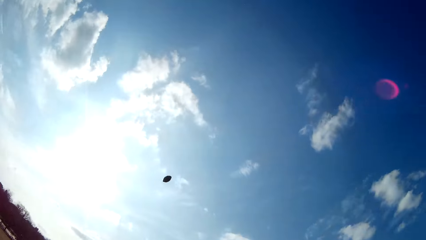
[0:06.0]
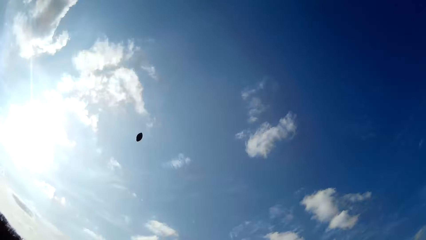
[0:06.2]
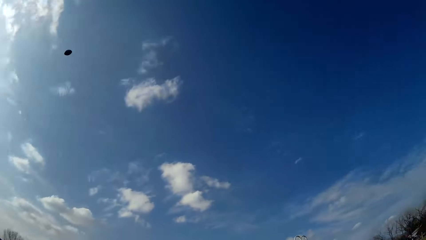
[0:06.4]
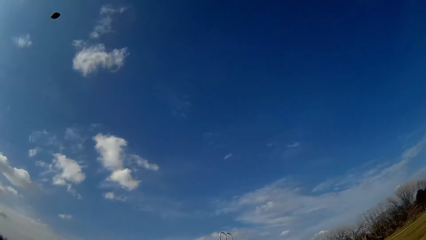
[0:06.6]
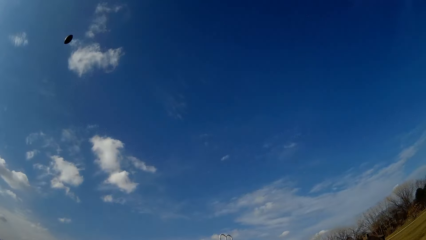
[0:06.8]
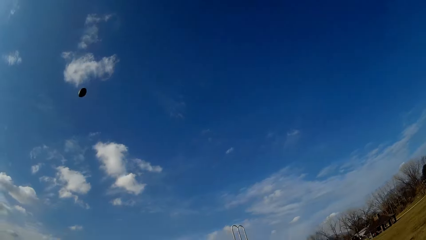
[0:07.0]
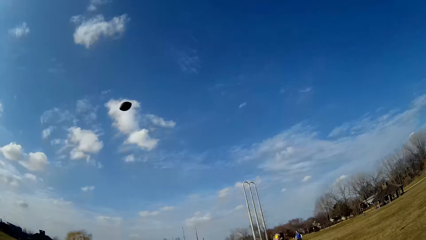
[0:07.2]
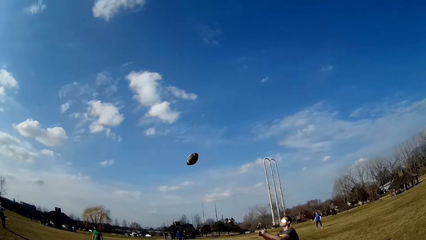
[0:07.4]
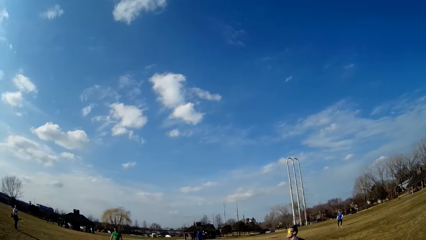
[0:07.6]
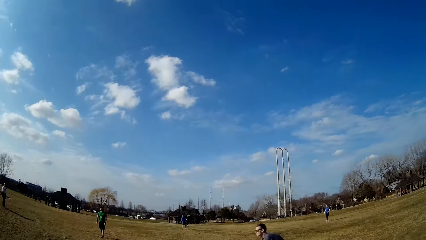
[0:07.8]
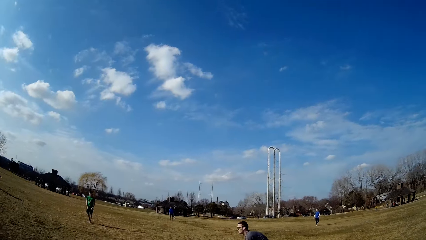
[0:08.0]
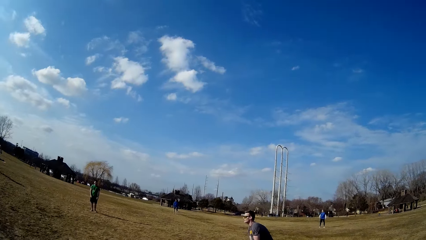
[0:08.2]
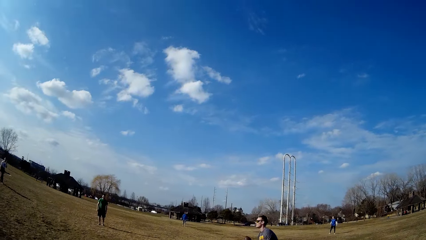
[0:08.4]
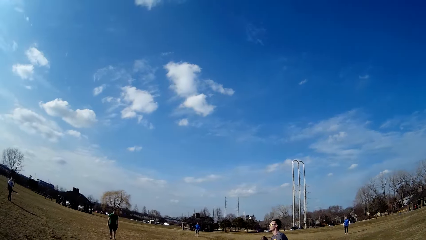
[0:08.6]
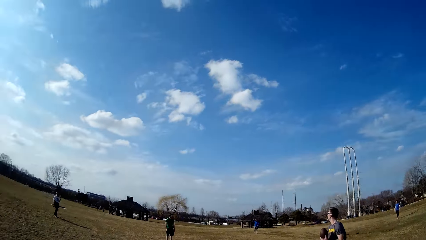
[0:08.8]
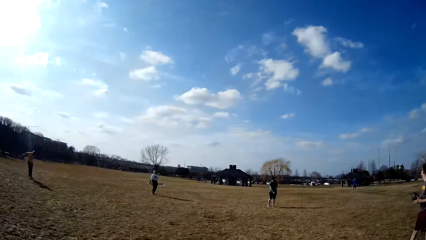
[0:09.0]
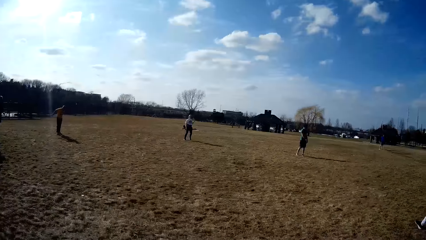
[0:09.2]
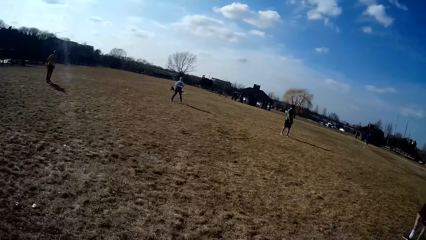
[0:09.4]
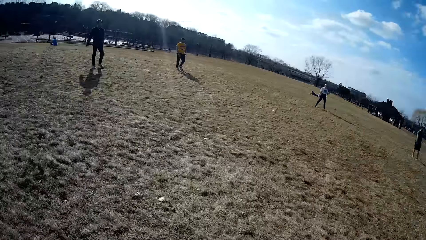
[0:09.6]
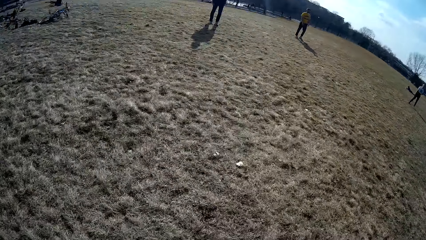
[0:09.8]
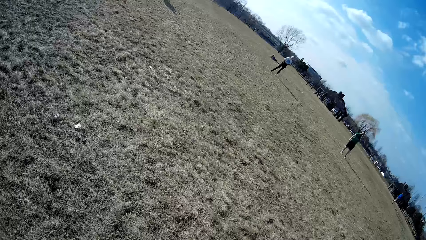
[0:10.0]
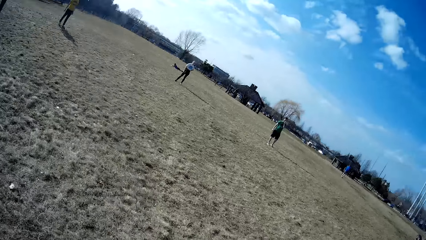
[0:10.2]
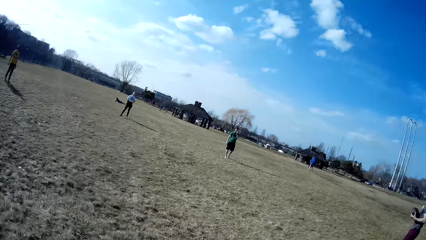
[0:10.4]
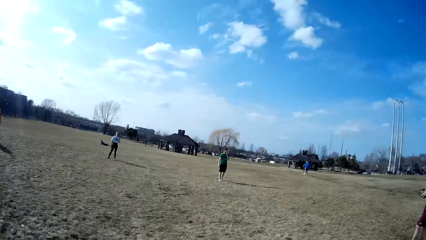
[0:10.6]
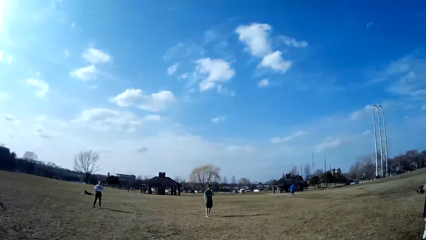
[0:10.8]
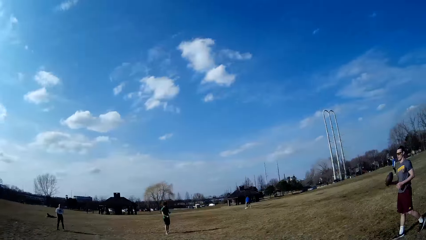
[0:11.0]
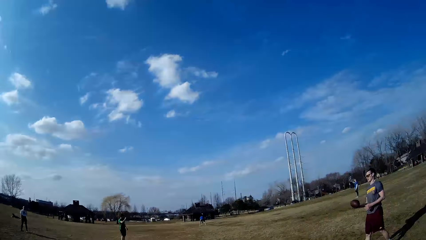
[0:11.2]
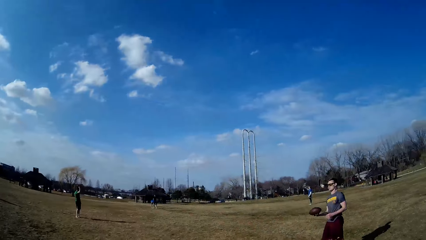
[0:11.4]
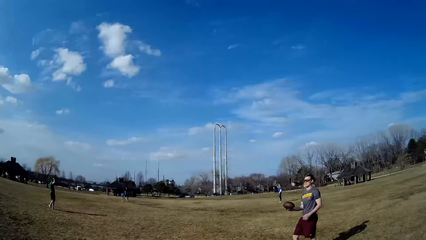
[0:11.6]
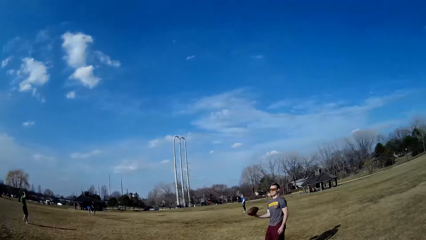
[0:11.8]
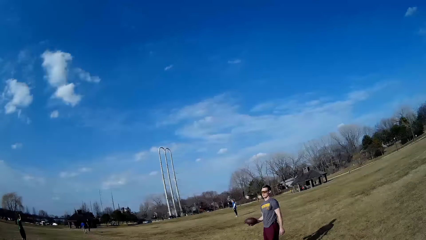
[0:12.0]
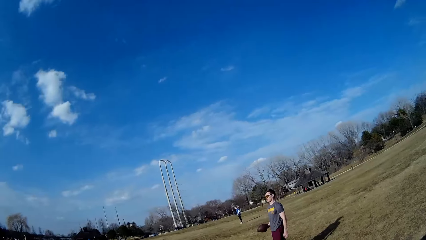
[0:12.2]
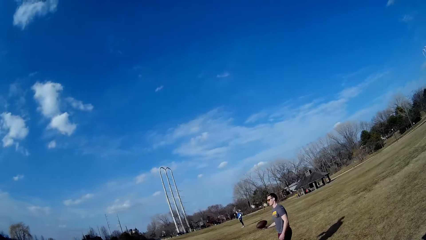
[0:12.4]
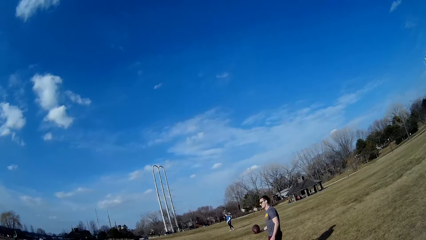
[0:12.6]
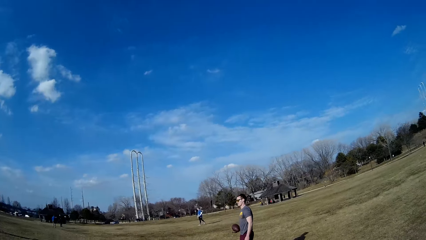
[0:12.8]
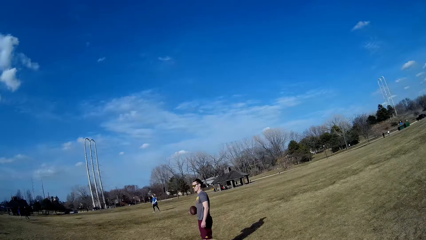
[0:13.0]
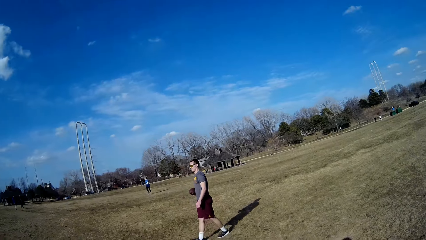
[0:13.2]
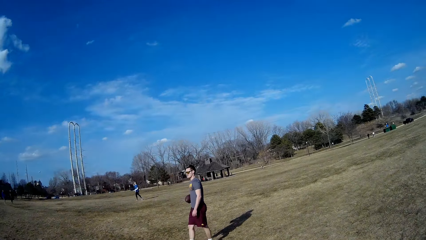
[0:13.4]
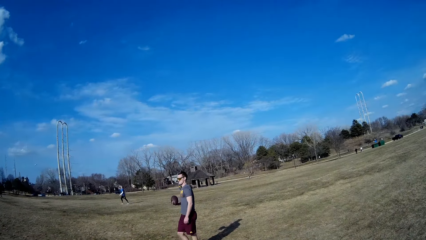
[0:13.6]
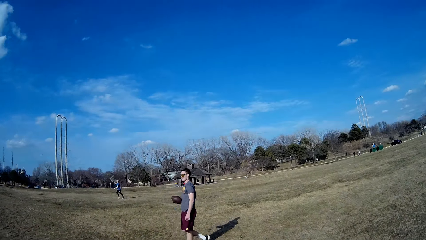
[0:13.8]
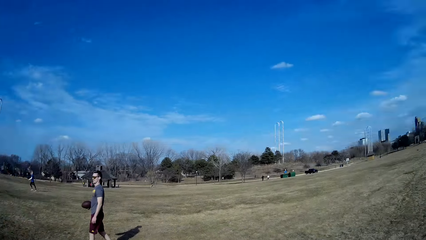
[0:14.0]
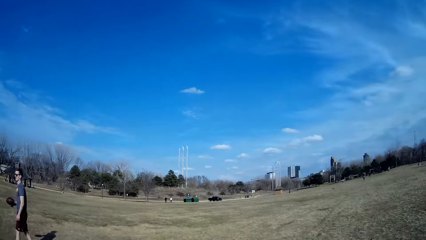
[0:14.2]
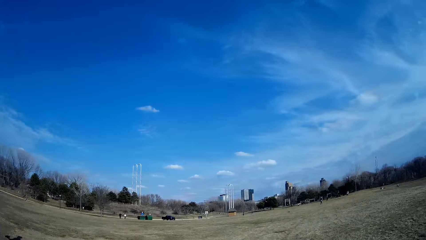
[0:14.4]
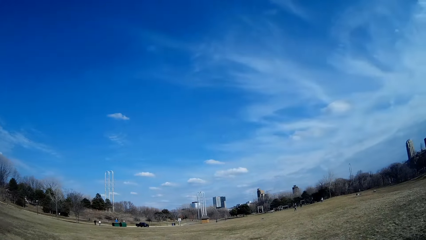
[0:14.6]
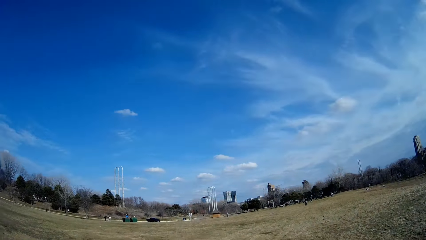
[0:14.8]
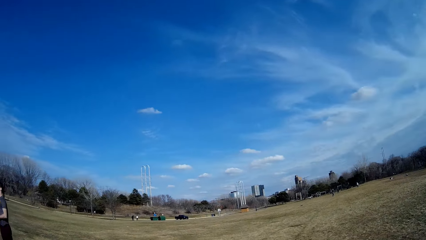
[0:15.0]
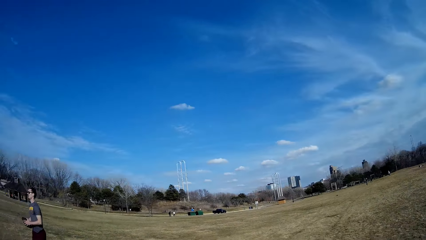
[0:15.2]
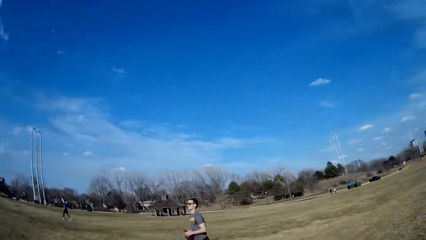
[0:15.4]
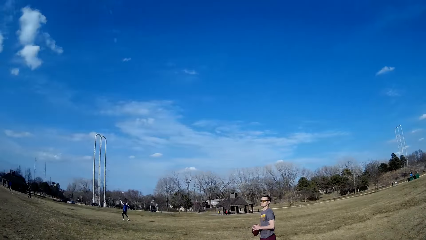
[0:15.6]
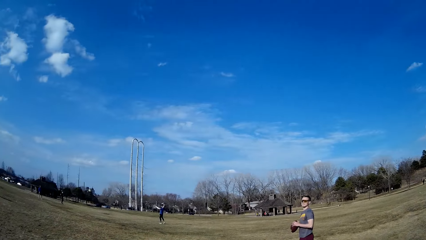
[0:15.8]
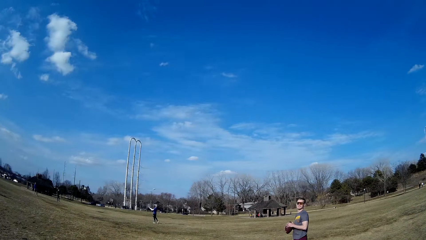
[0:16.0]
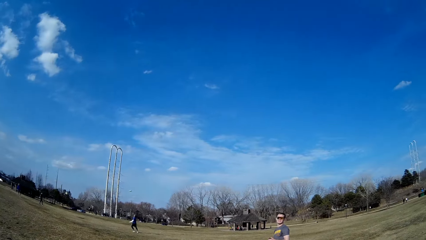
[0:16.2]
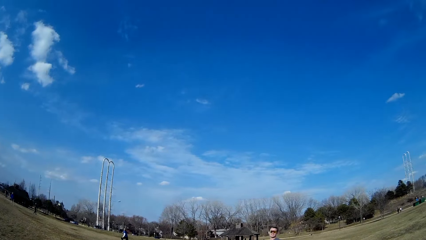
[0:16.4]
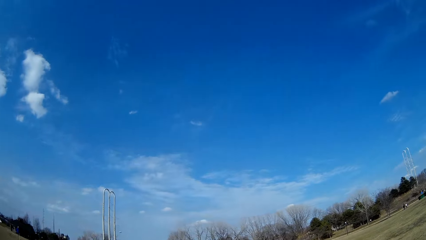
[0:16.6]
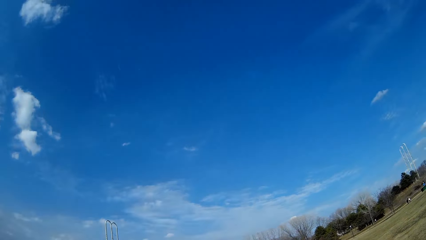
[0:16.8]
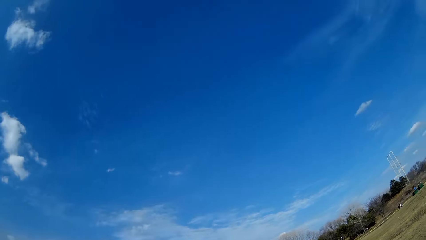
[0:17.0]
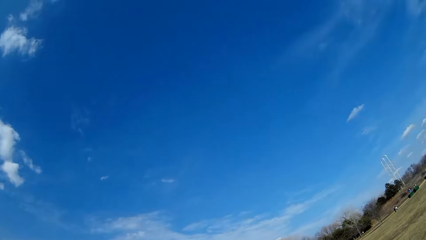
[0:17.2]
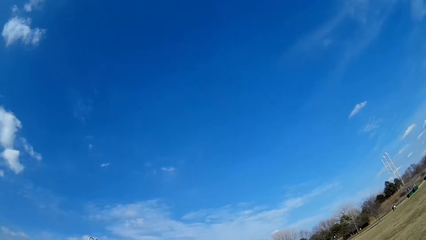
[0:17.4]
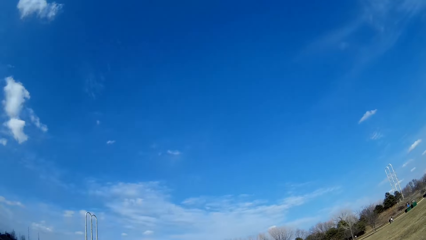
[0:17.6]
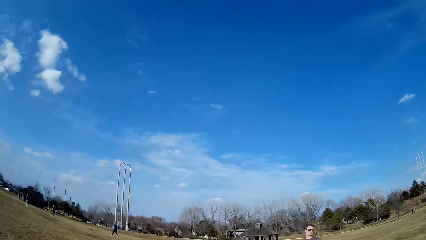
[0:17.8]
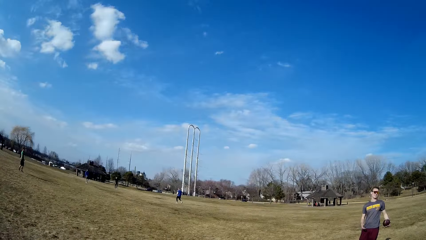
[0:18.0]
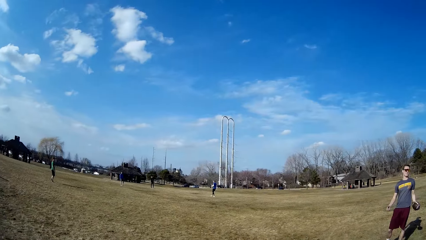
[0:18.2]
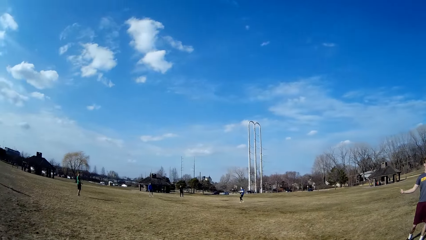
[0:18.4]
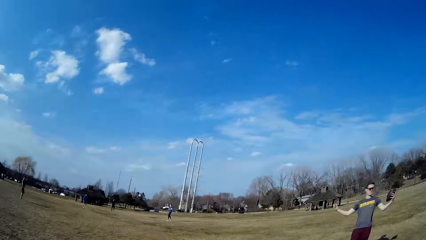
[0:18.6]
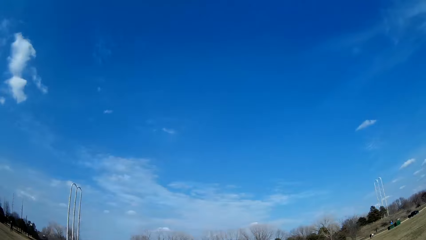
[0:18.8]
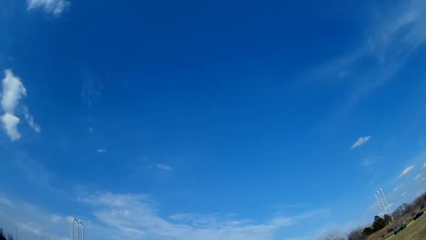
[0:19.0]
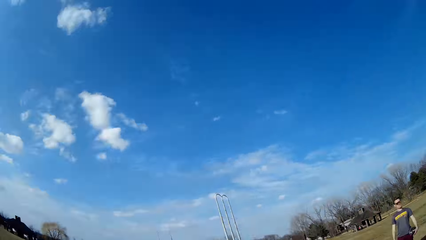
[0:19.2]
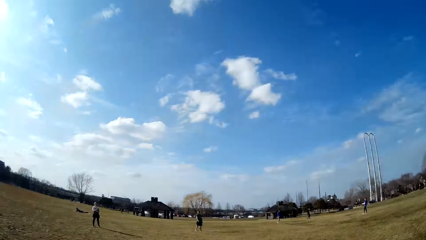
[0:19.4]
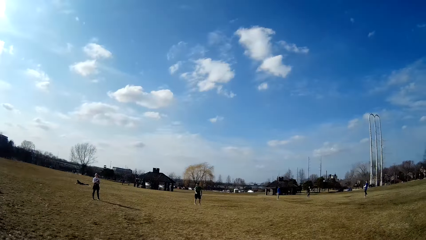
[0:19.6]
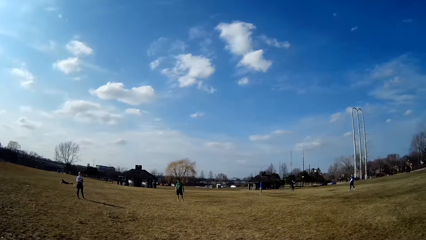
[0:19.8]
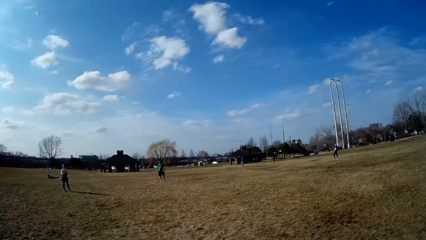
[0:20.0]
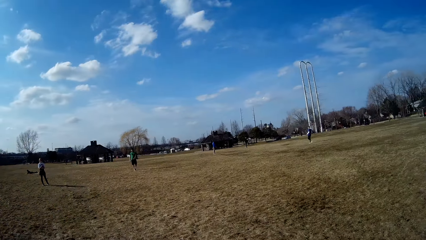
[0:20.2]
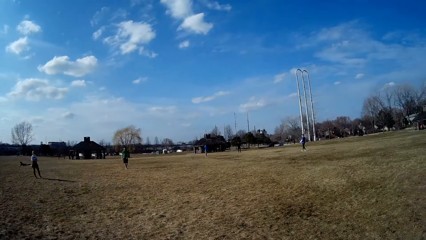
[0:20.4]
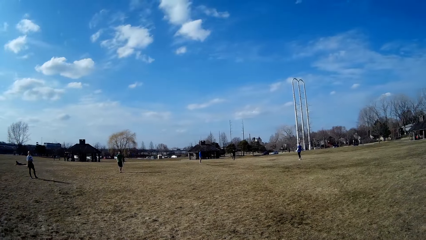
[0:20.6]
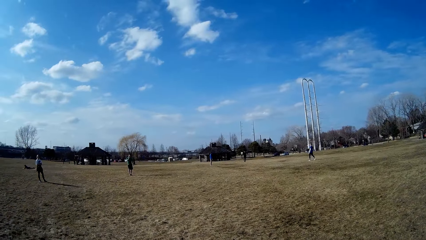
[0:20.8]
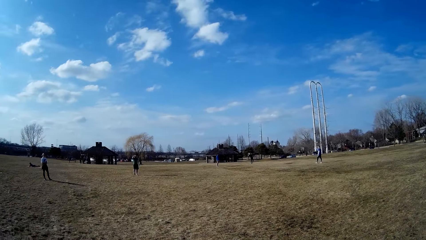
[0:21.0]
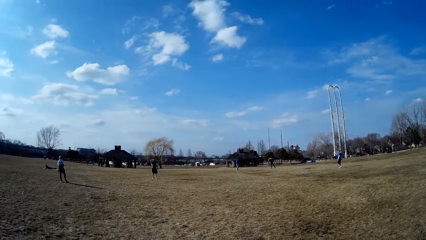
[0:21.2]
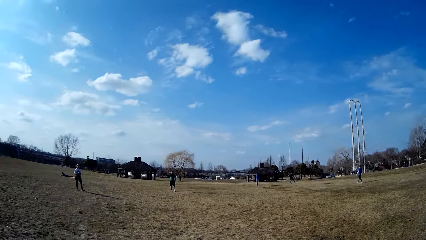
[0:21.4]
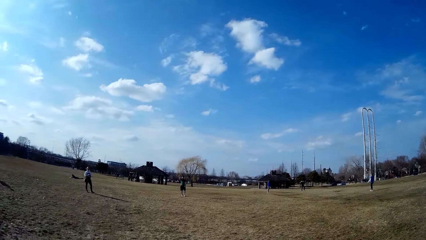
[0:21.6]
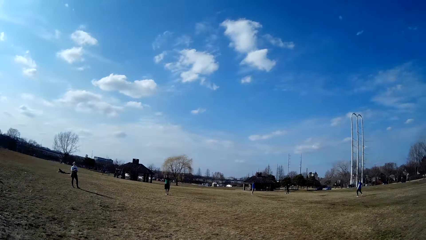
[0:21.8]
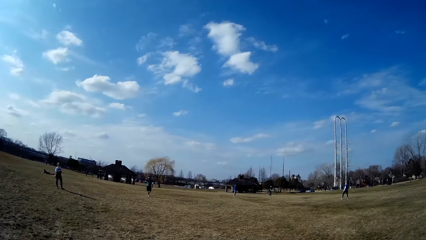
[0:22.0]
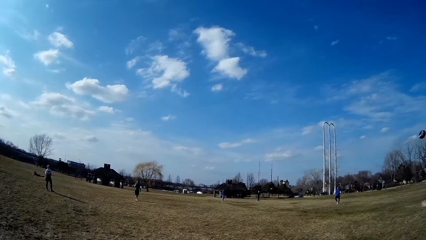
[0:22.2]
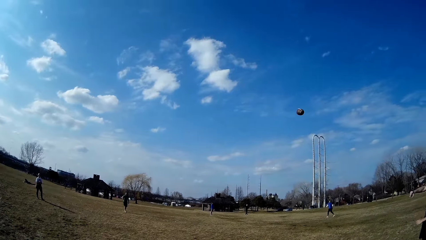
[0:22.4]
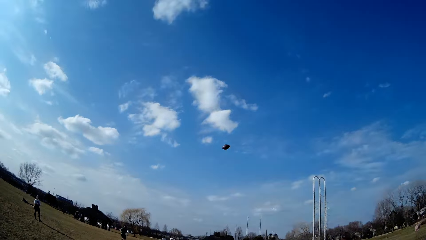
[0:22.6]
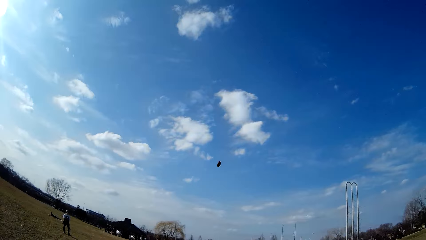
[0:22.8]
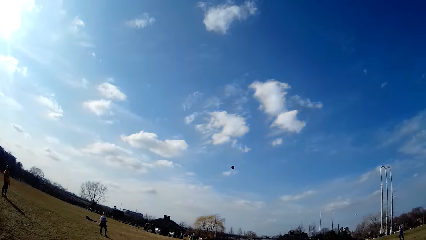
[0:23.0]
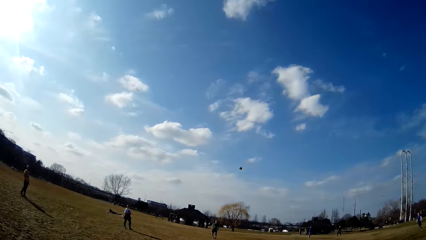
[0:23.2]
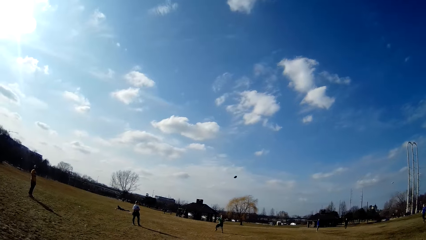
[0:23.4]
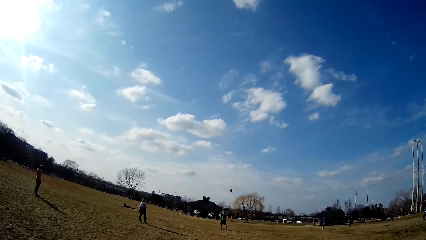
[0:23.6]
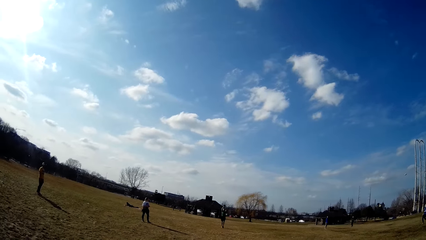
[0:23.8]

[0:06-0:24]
A man throws the spherical ball into the air. The camera wearer plays handball on the playground with four persons. Another man catches the spherical ball in the air. The second man turns the spherical ball in his hand. A third man makes for a slate in the air, hits the slate in the air and throws the slate in the air. The second man throws the spherical ball in the air.
